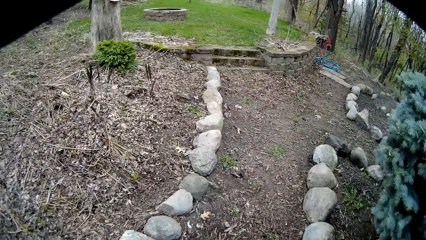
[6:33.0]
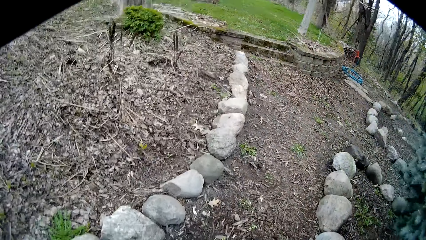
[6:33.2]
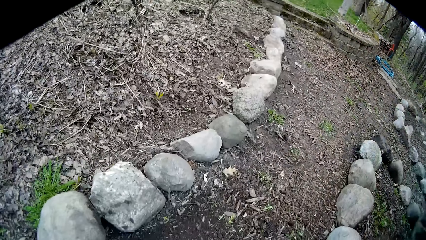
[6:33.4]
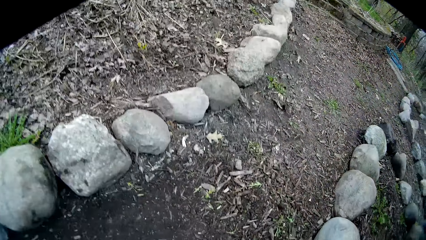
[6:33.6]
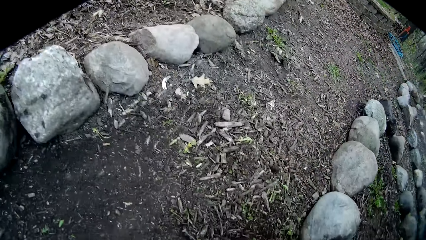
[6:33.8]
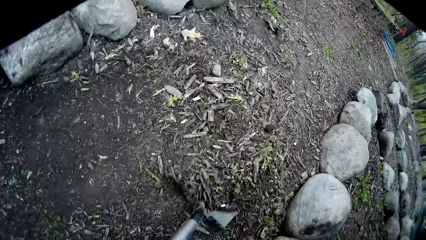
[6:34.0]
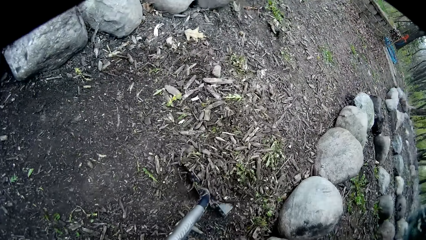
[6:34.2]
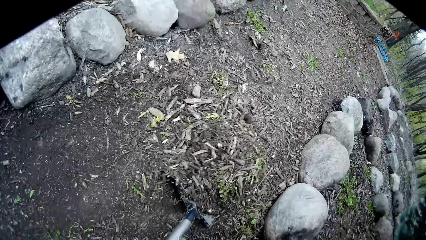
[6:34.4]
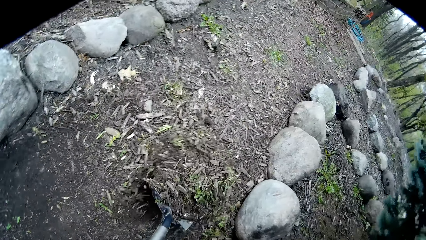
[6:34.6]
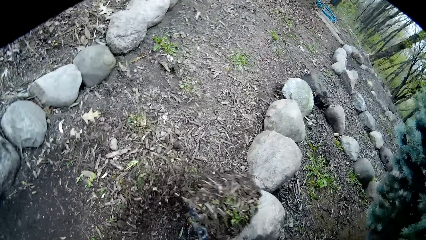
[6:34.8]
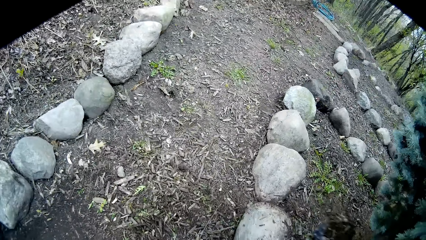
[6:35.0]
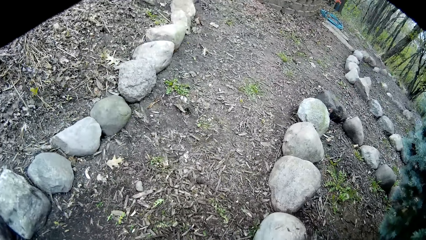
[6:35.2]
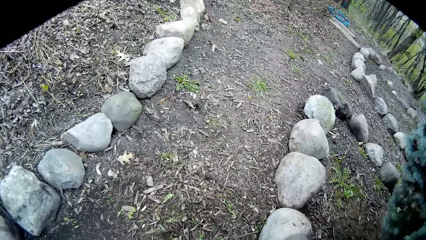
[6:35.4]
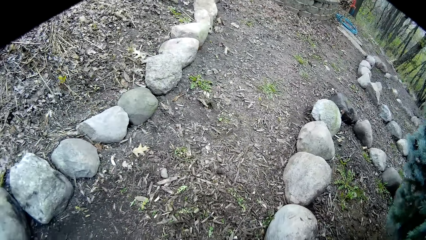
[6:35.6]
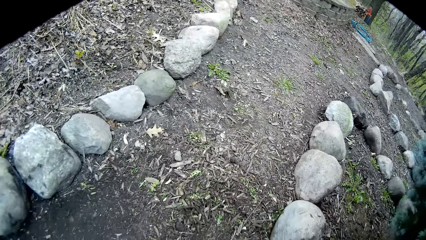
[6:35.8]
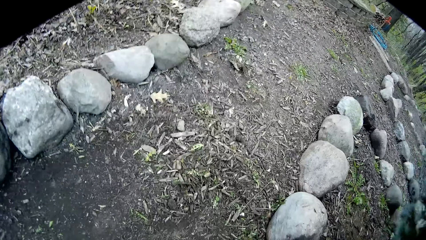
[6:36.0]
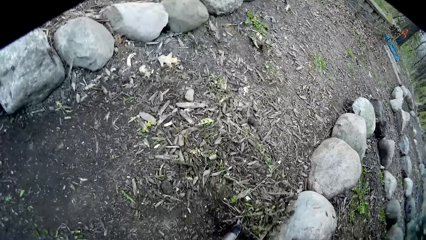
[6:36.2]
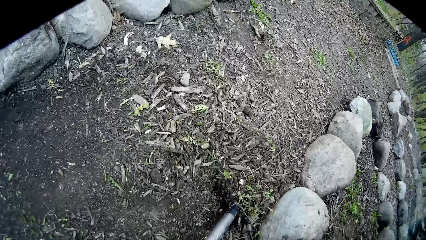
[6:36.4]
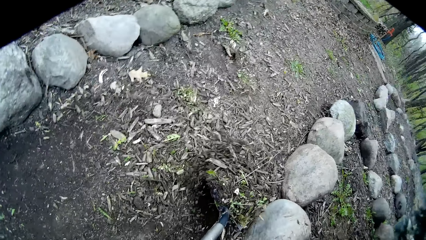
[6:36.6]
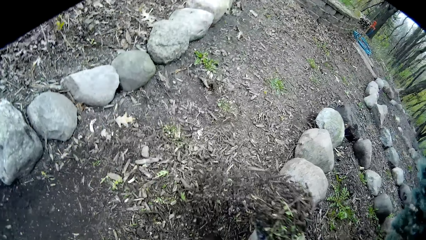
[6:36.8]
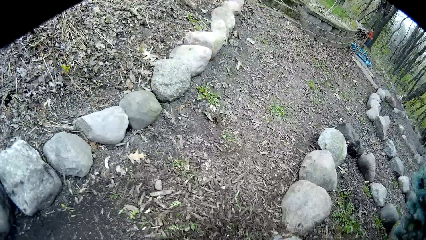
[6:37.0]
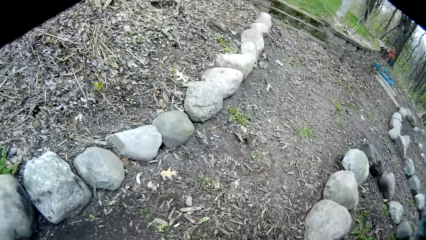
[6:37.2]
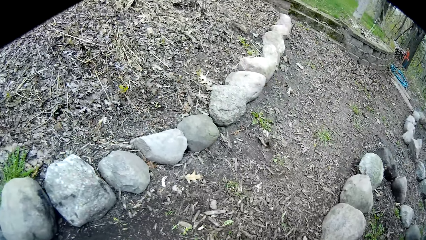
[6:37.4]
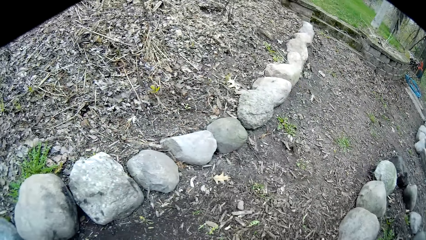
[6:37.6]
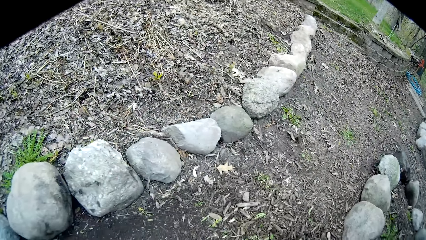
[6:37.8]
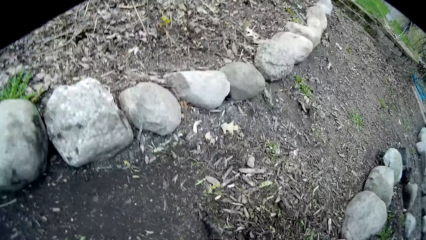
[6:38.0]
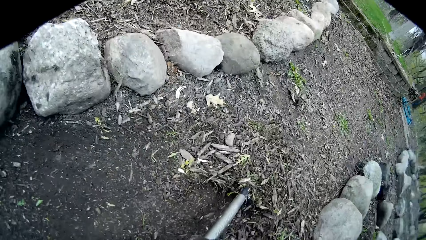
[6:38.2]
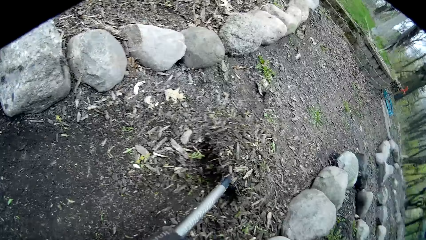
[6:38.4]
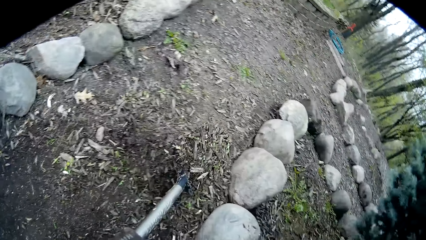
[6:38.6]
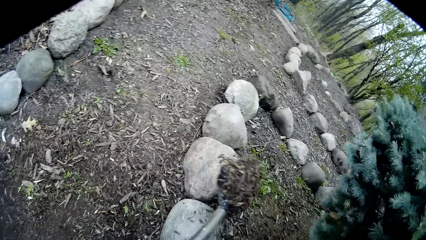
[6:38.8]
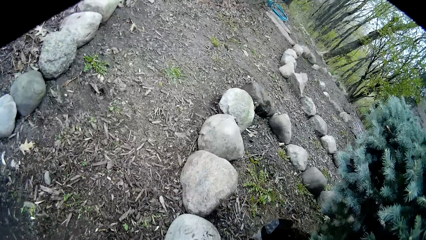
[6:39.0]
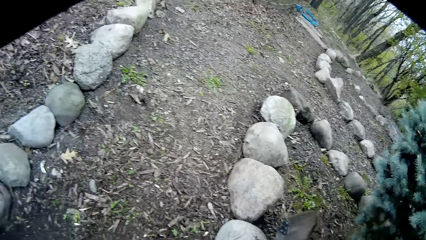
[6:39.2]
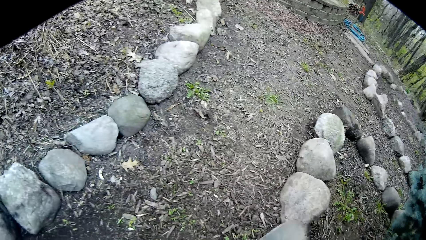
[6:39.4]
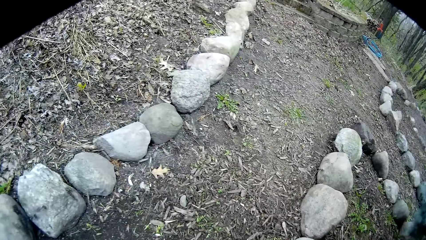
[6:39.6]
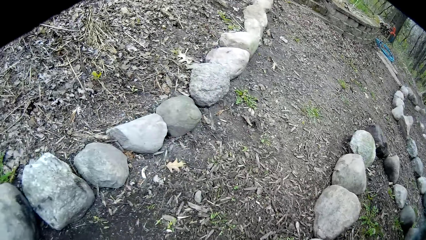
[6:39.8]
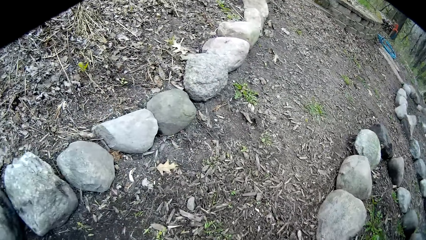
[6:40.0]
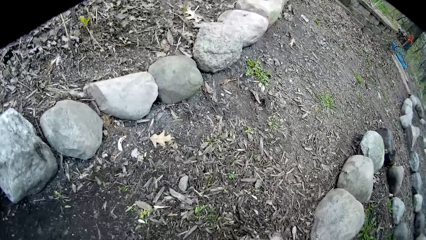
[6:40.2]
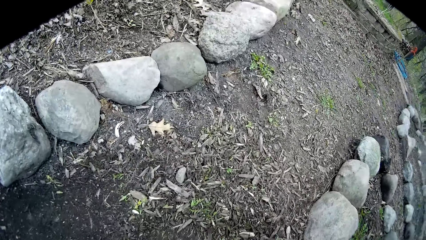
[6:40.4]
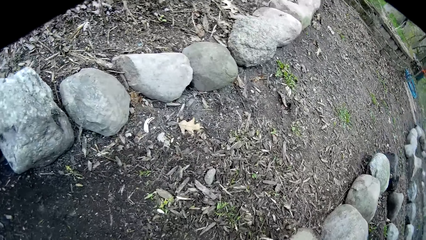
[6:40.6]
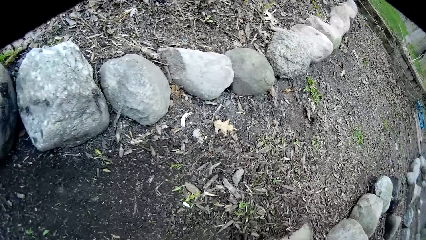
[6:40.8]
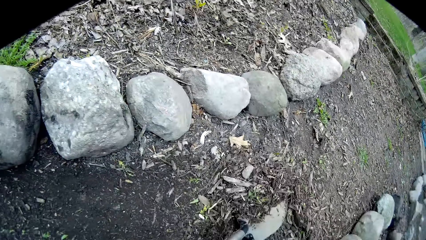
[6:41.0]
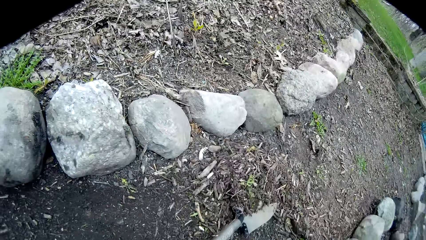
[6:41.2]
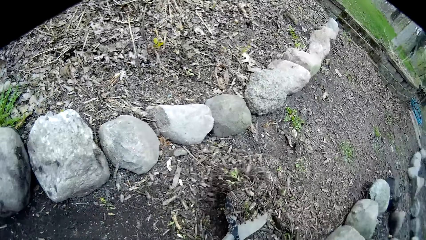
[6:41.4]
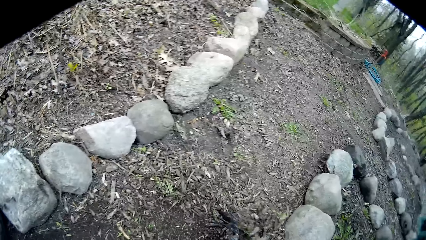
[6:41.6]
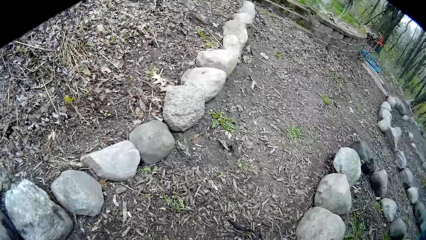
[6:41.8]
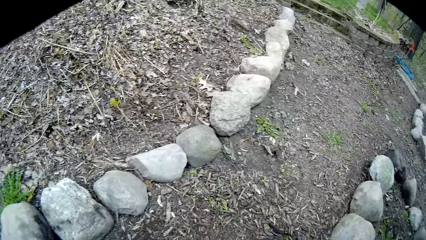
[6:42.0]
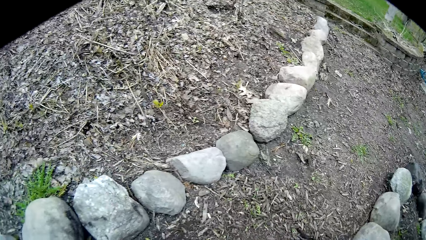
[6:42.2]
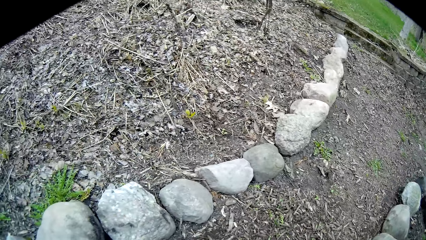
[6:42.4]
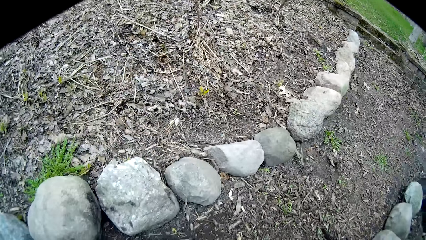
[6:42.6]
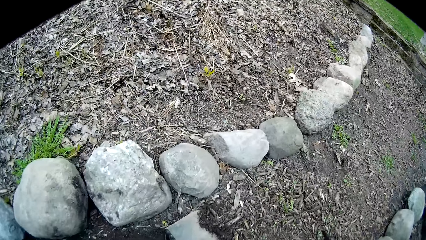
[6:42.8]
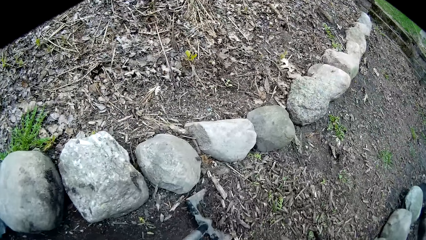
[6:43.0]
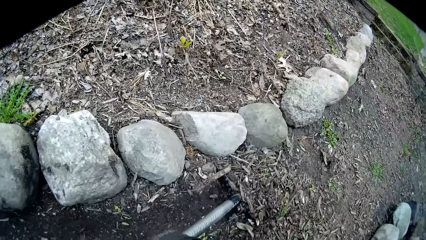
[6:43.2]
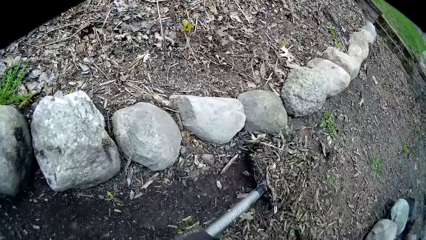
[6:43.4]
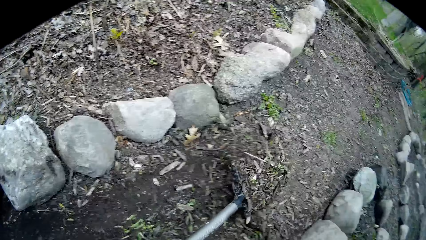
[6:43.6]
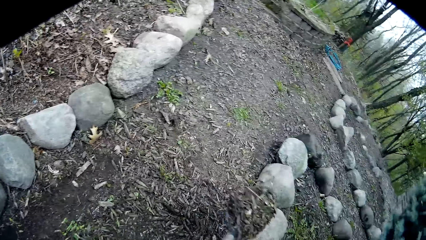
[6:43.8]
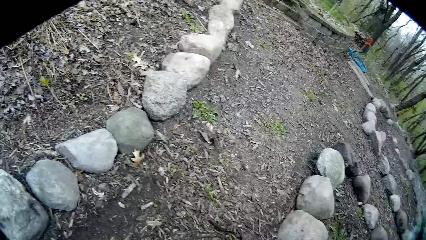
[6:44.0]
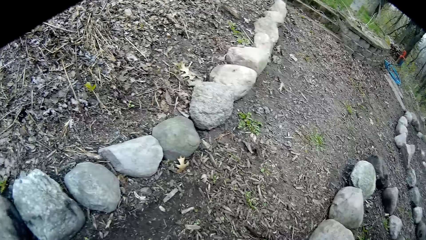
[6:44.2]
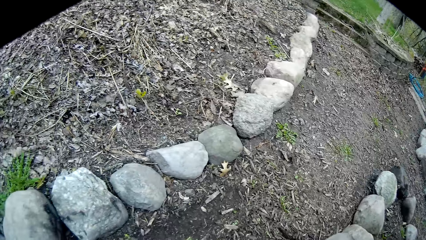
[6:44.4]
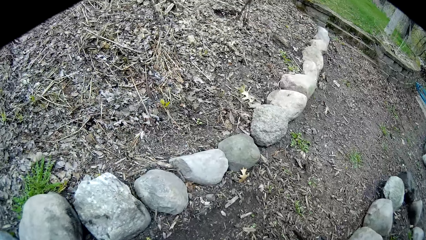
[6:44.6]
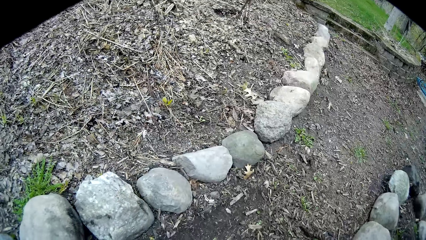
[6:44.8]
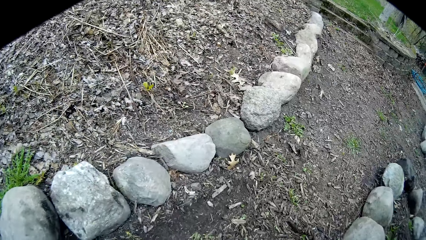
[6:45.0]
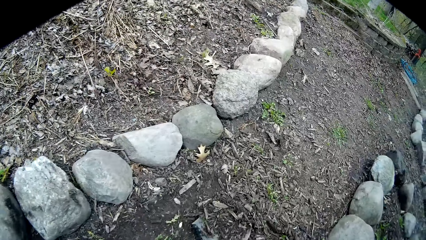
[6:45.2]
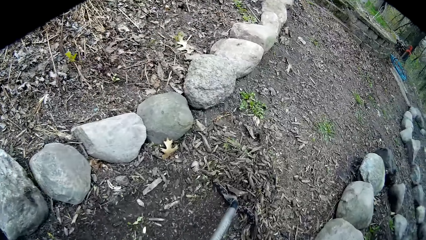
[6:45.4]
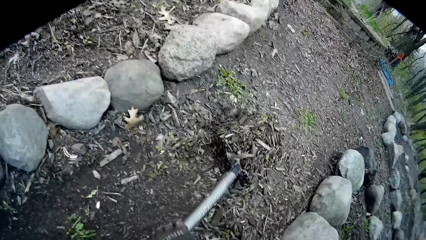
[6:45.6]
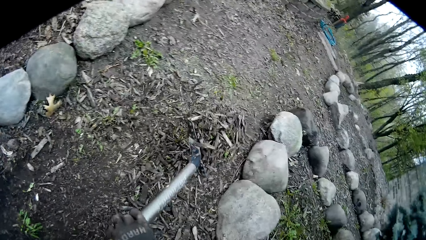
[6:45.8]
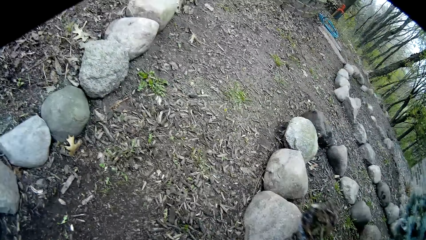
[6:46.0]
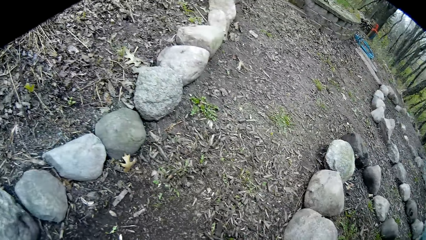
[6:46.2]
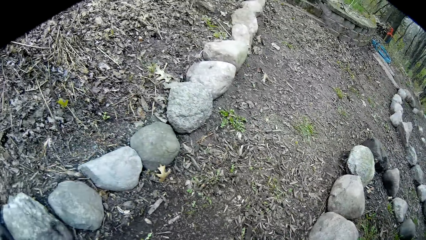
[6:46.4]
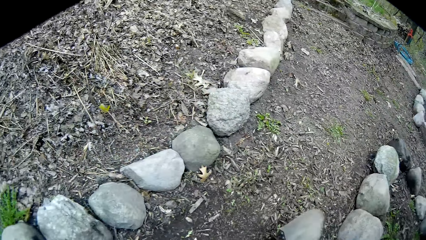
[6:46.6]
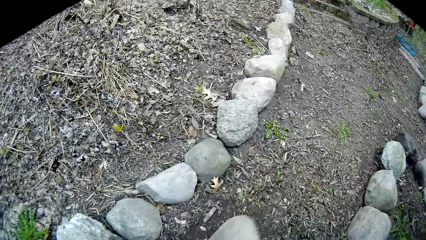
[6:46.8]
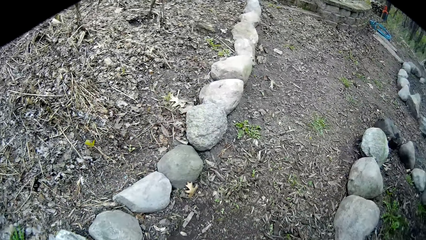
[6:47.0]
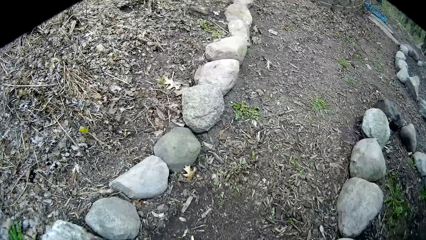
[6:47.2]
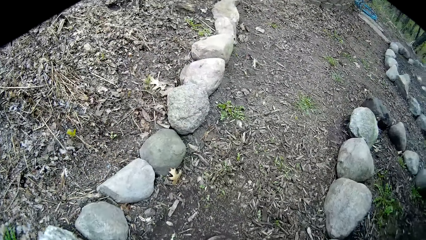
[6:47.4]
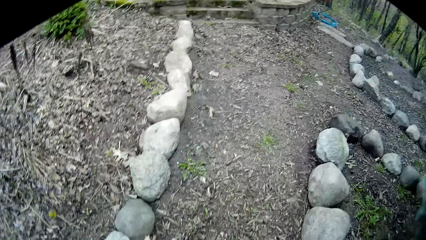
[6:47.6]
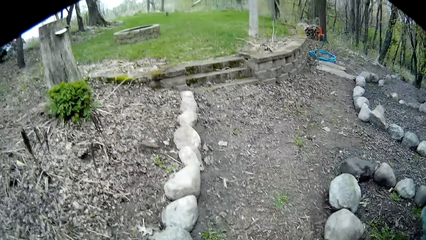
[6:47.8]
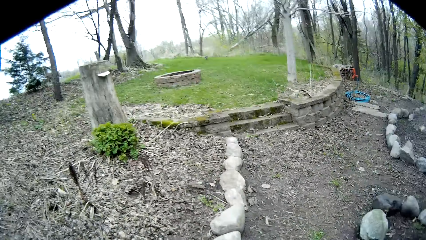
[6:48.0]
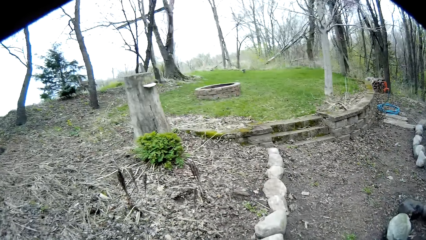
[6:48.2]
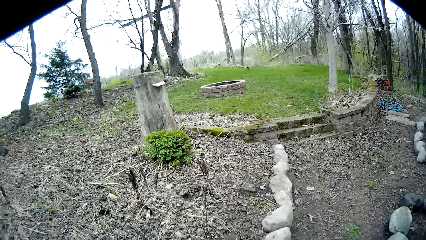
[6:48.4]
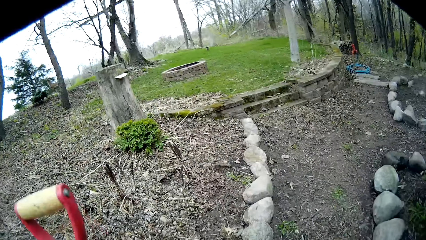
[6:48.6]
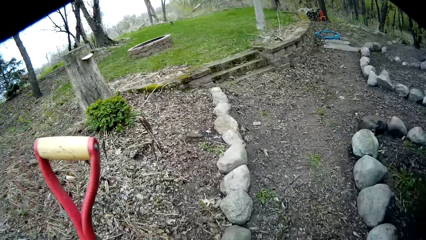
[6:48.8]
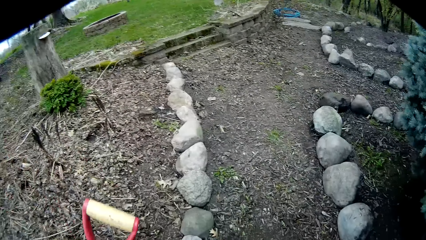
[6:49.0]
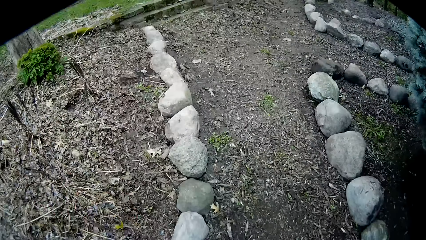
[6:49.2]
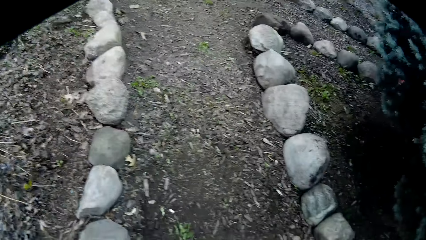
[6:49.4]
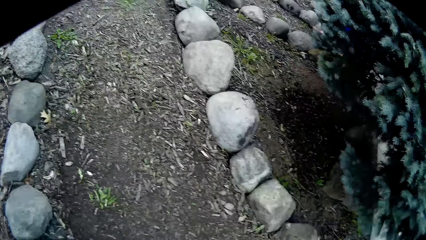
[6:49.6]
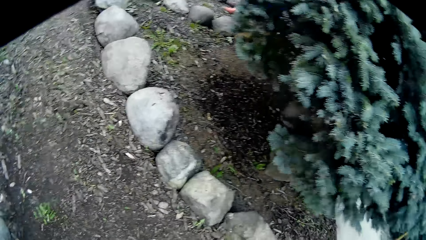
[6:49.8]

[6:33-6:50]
The camera wearer packs sand from the ground with the shovel or spade in his hands. He pours the sand away from the shovel with his hands. He packs sand from the ground with the shovel in his hands. He pours the sand away from the shovel with his hands. He packs sand from the ground with the shovel in his hands. He pours the sand away from the shovel with his hands. He packs sand from the ground with the shovel in his hands. He pours the sand away from the shovel with his hands. He packs sand from the ground with the shovel in his hands. He pours the sand away from the shovel with his hands. He packs sand from the ground with the shovel in his hands. He pours the sand away from the shovel with his hands. He interacts with a woman. He drops the spade.
